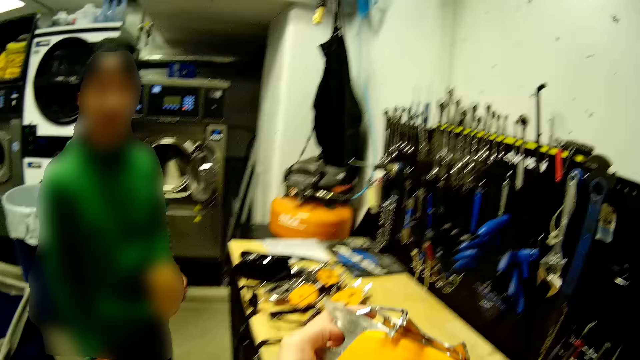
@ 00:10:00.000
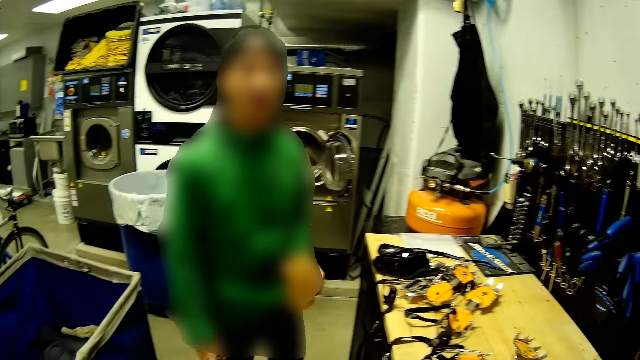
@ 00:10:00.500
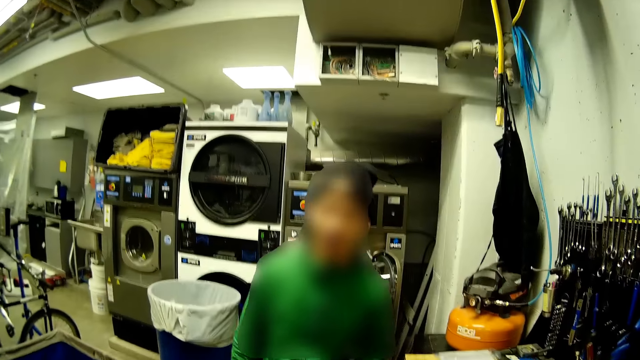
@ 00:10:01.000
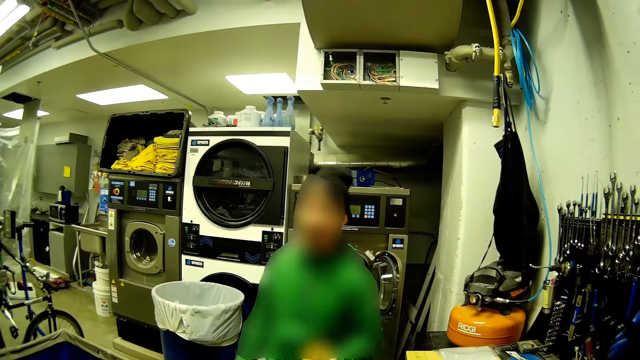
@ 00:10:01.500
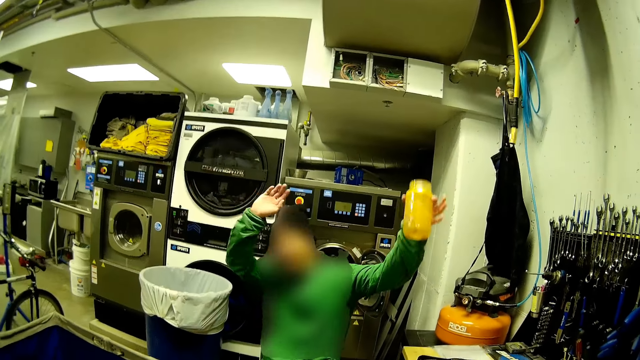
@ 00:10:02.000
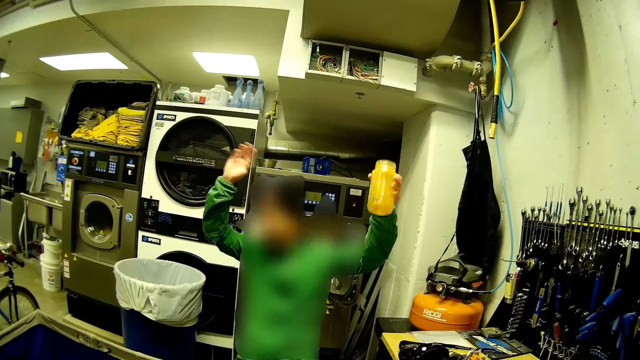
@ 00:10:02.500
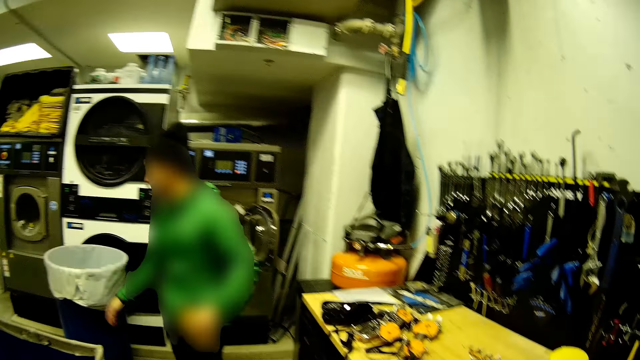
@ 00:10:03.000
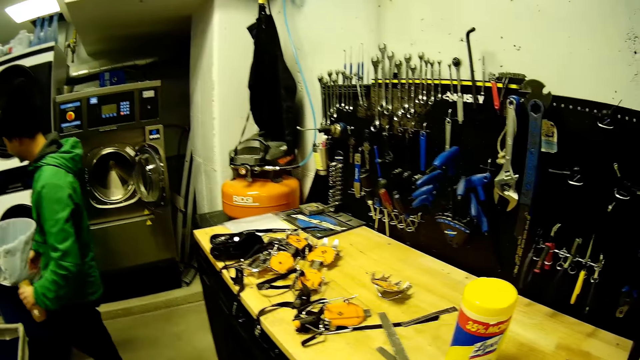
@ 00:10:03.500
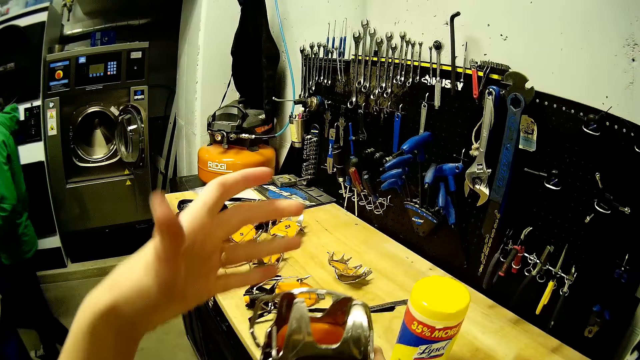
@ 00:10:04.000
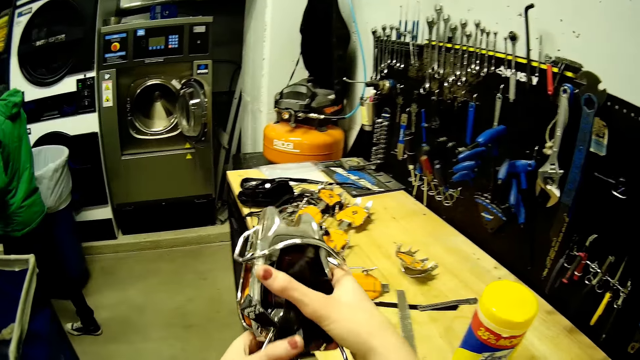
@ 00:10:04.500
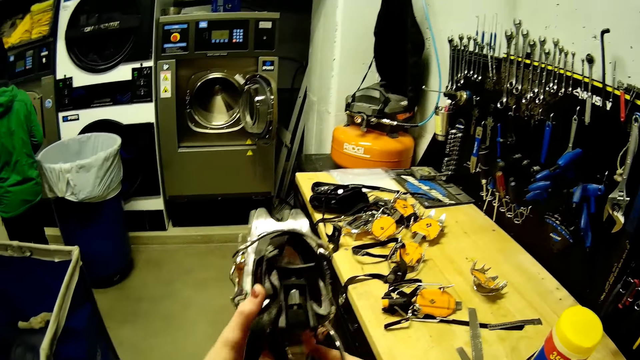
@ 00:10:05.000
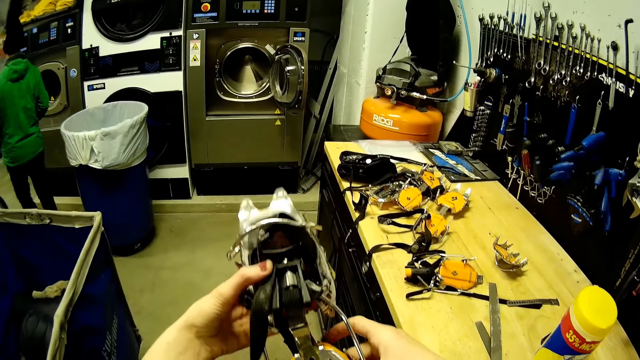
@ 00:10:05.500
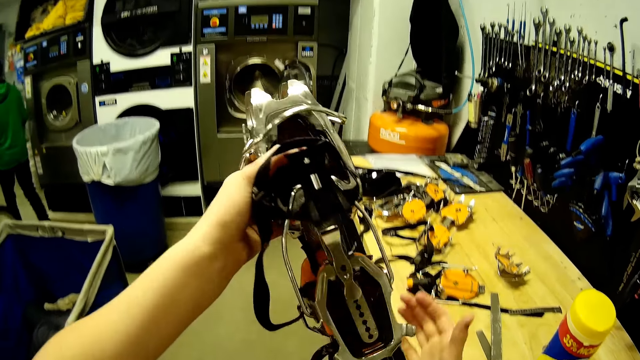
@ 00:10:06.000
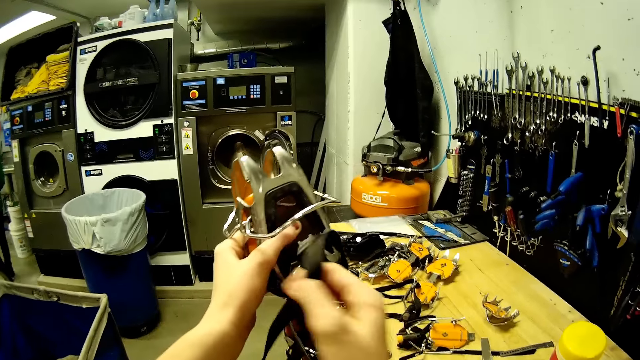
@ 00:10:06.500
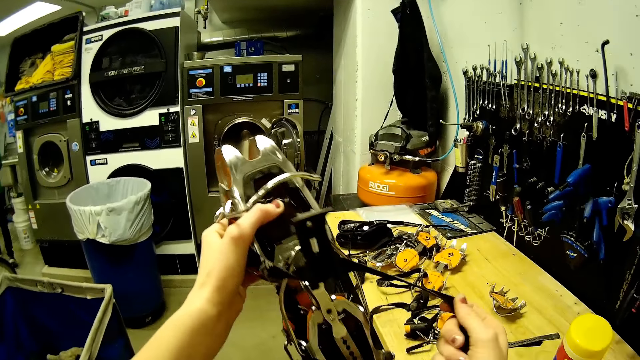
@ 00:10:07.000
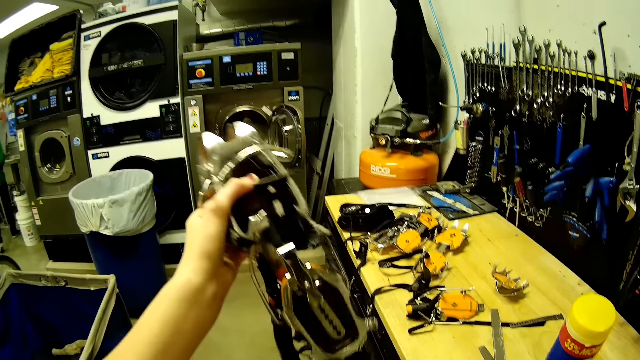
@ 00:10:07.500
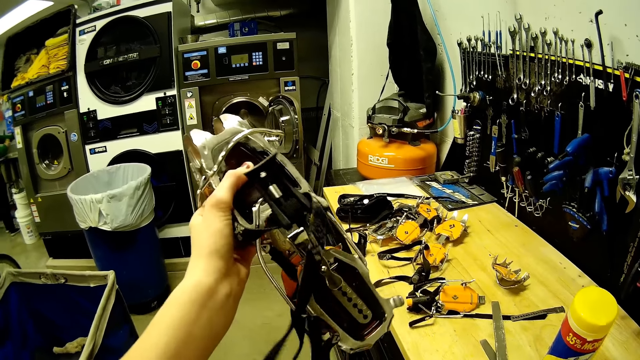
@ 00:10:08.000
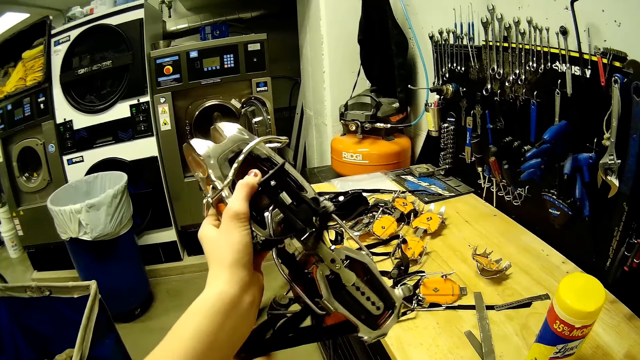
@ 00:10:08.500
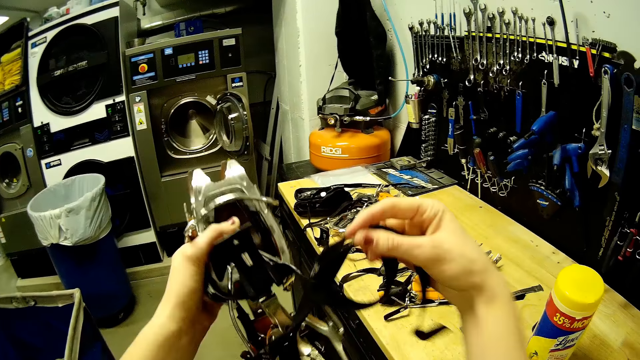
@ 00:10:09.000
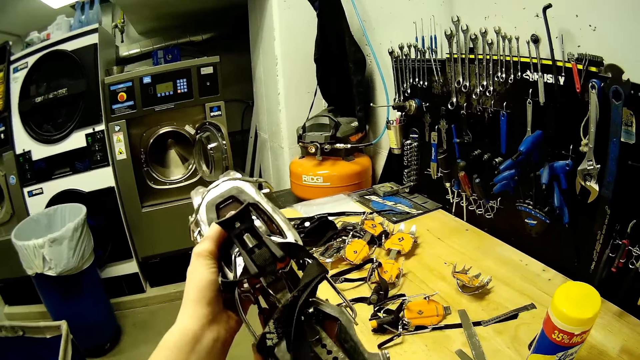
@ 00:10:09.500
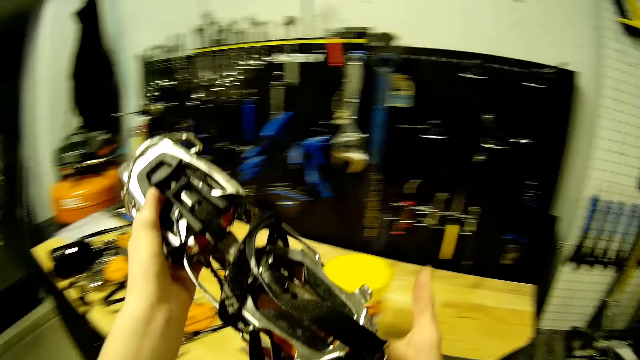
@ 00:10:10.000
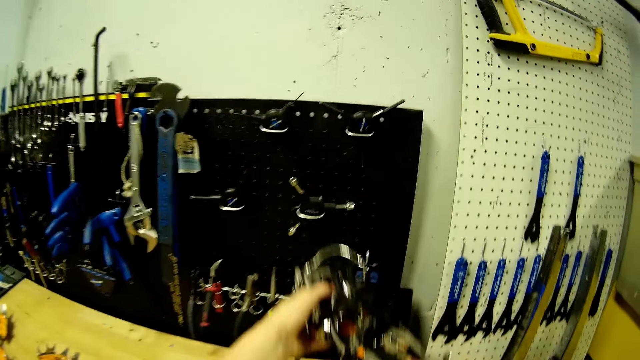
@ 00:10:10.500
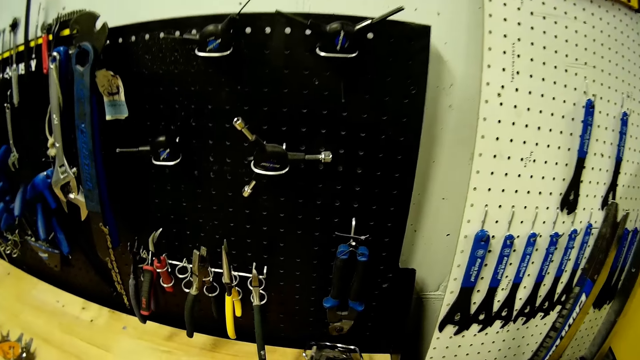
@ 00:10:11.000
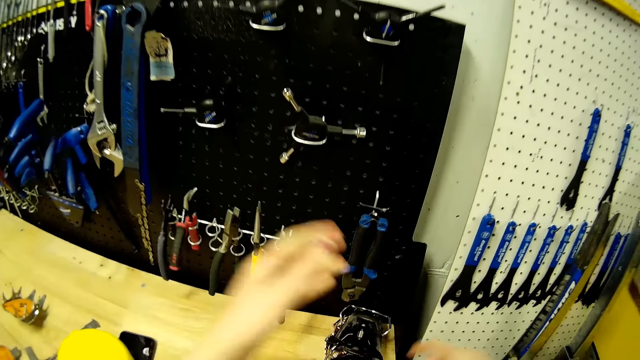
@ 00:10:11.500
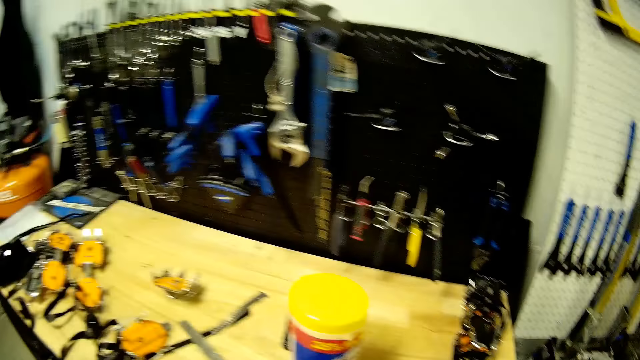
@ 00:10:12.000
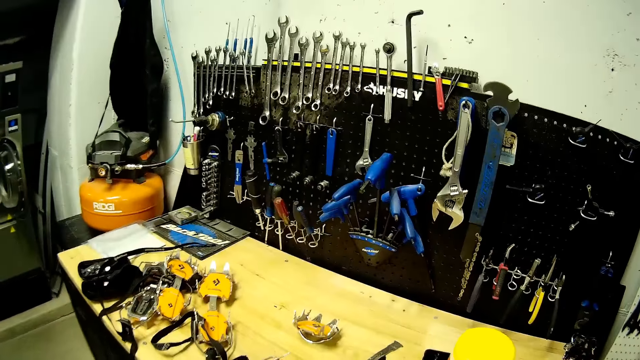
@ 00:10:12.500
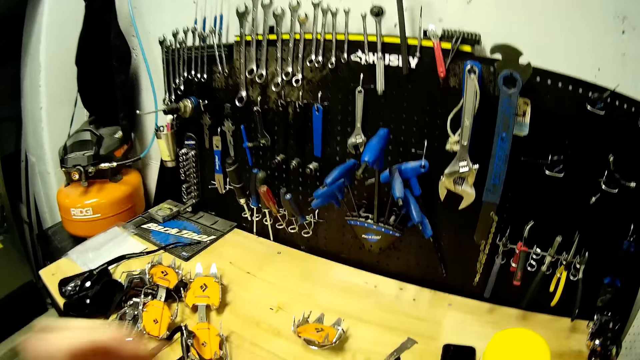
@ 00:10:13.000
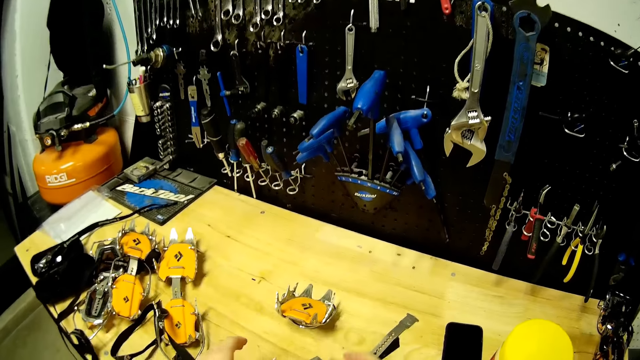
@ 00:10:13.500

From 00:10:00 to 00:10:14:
The camera wearer interacts with a man. The man waves his hands in the air. The camera wearer joins the yellow crampon and the black crampon with her hands. She raises her left hand. She holds the crampons with her left hand. She picks a rope from the black crampon with her right hand. She ties the crampons with the rope in her right hand. She rolls the strap. She holds the crampon with her hands. She drops the crampons on the table with her hands. She looks around.

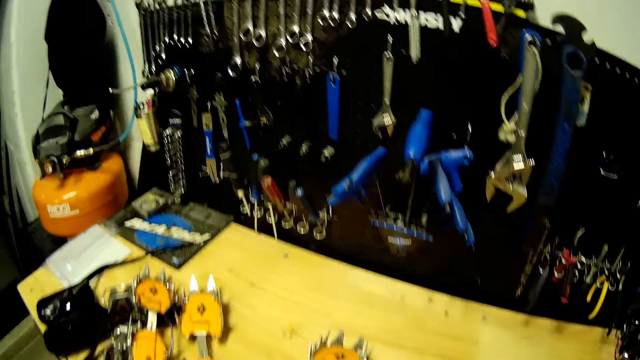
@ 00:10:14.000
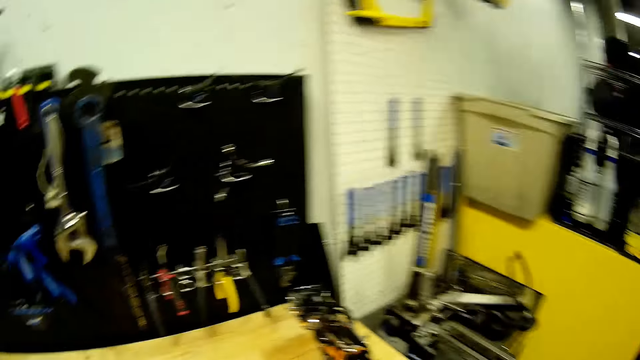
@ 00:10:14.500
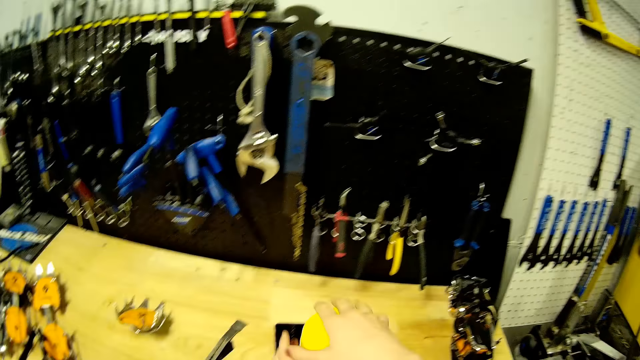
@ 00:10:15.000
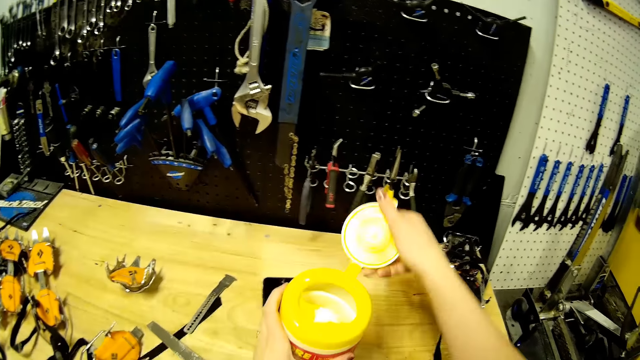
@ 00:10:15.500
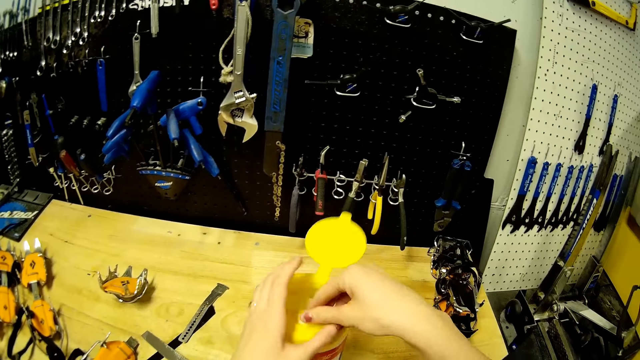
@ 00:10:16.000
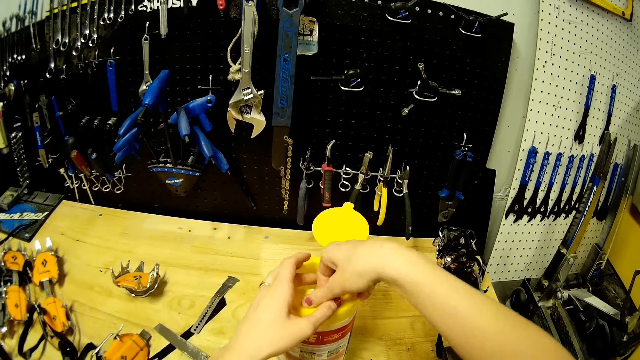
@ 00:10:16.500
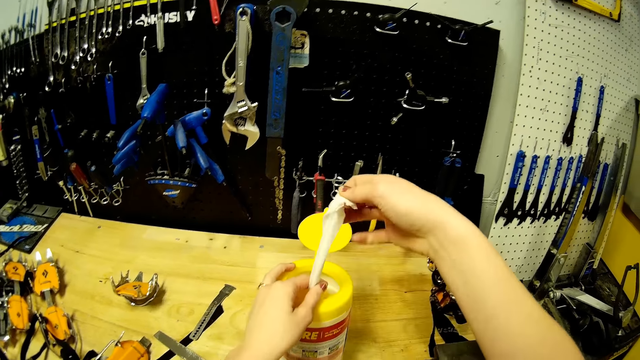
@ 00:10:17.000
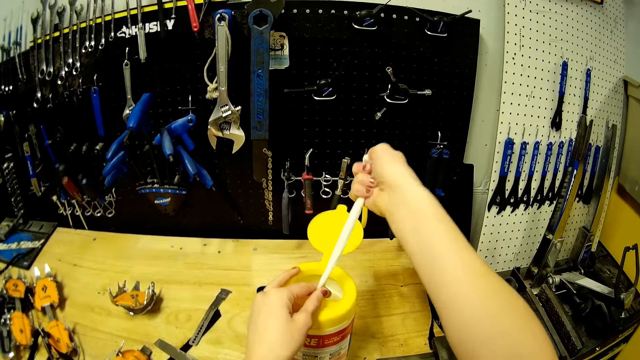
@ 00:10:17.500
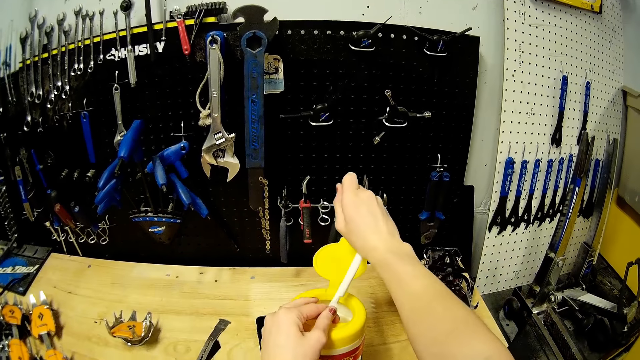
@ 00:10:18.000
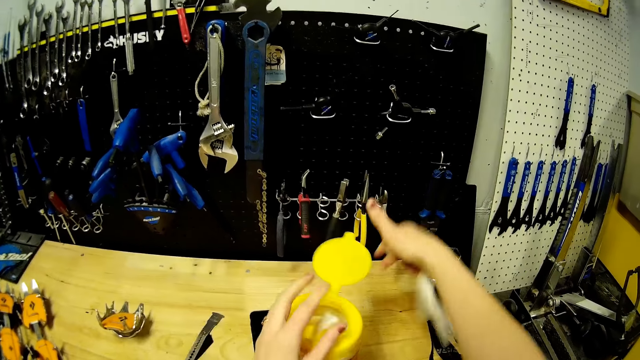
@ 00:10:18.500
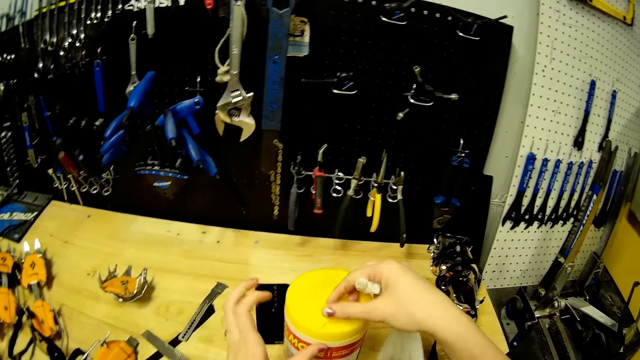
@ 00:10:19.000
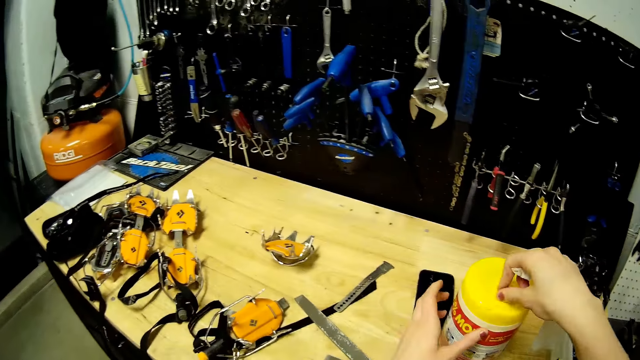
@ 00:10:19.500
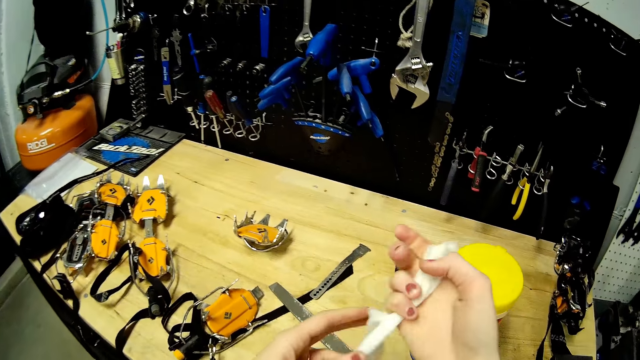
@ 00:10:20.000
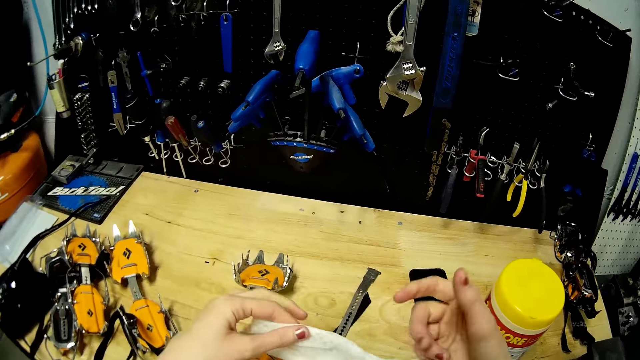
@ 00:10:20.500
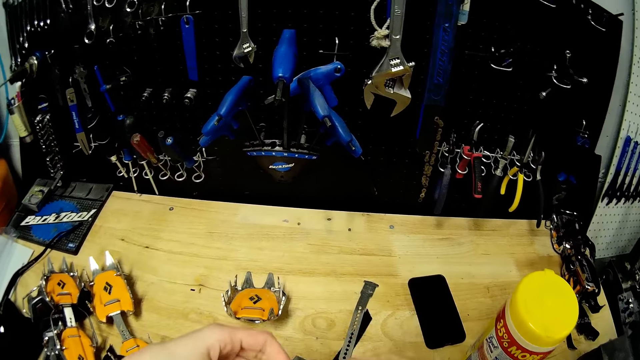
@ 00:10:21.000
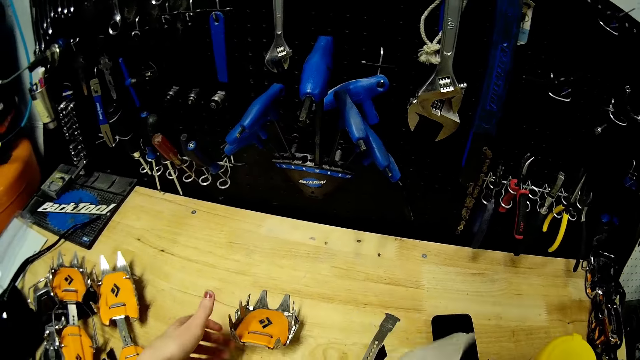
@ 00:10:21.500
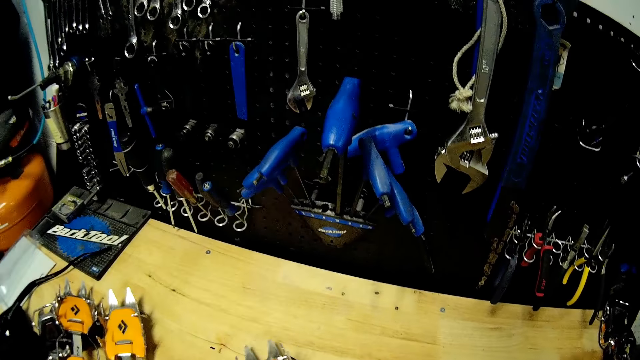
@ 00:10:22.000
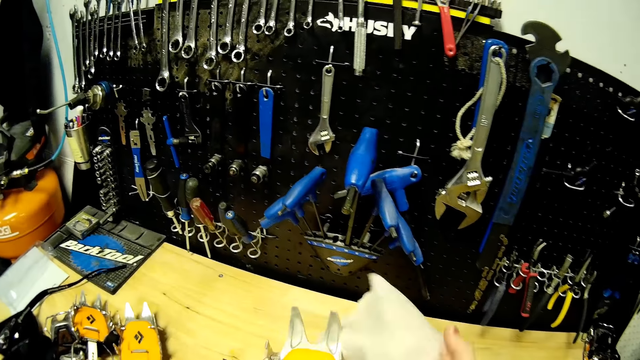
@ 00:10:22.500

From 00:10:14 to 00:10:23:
The camera wearer pushes something. She looks around. She holds the can of wipes with her left hand. She opens the can of wipes with her right hand. She pulls a wipe from the can of wipes with her right hand. She holds the wipe in the can of wipes with her left hand. She drags the wipe in the can of wipes with her right hand. She closes the can of wipes with her right hand. She moves. She grabs the wipe on her right hand with her left hand. She passes the wipe from her left hand to her right hand. She picks up the yellow crampon teeth from the table with her left hand.
